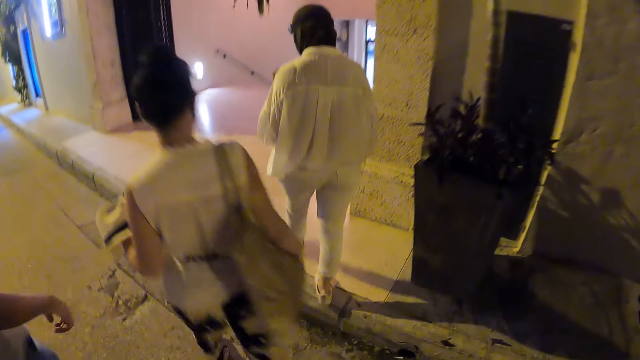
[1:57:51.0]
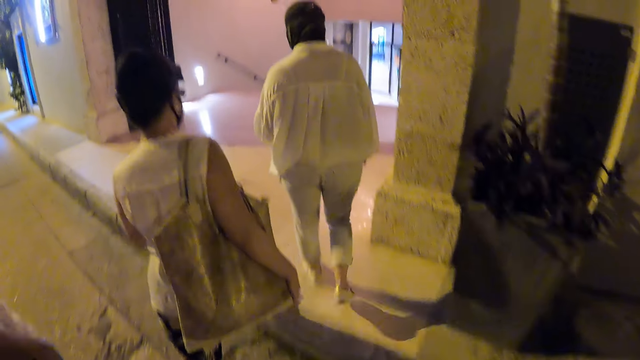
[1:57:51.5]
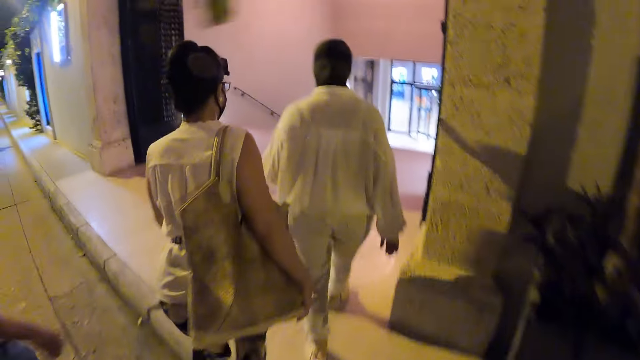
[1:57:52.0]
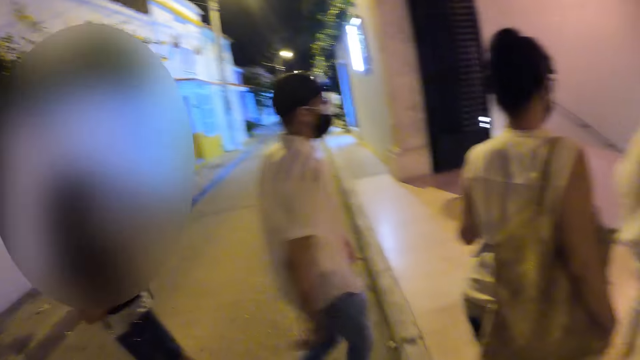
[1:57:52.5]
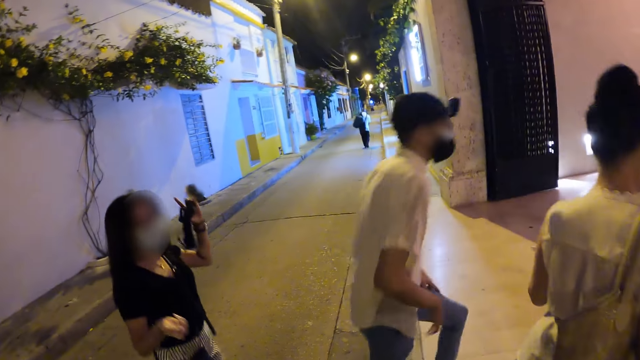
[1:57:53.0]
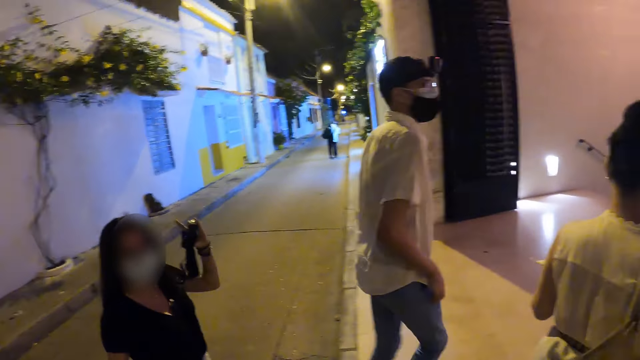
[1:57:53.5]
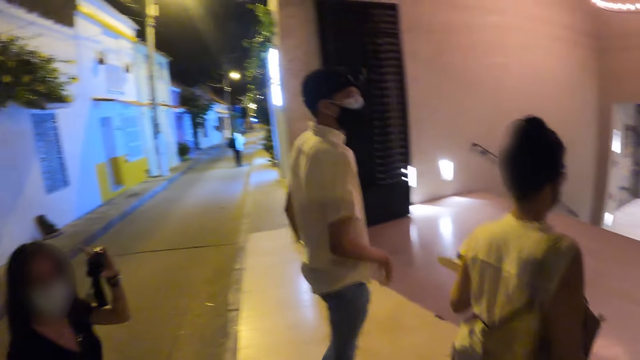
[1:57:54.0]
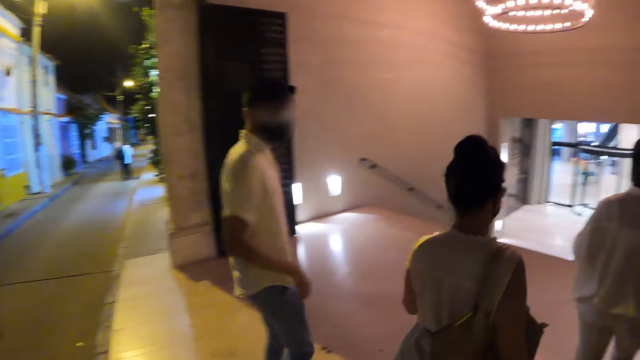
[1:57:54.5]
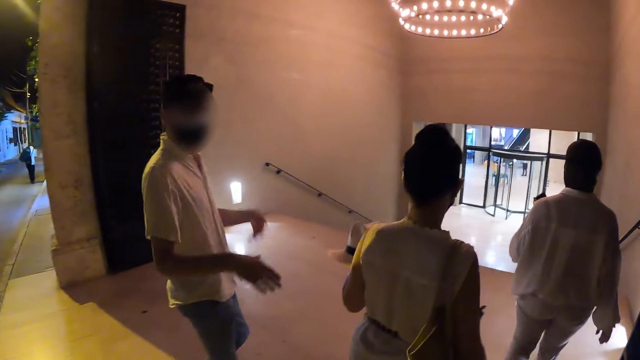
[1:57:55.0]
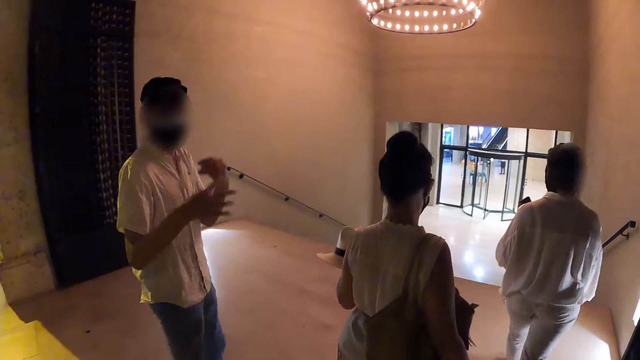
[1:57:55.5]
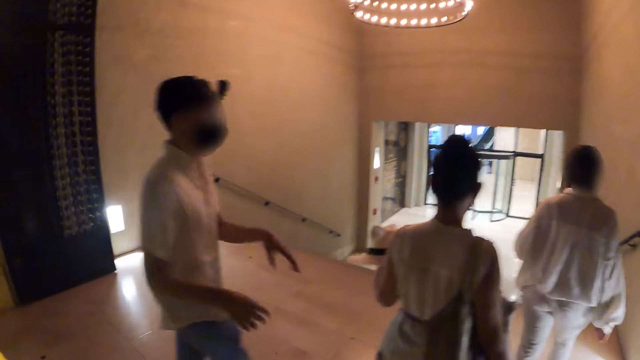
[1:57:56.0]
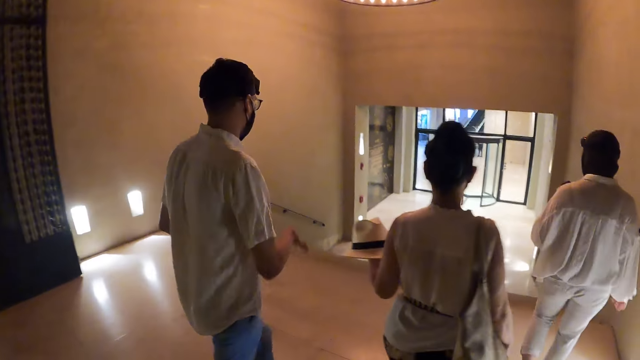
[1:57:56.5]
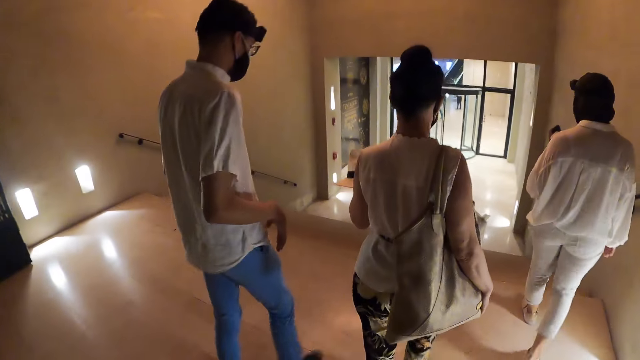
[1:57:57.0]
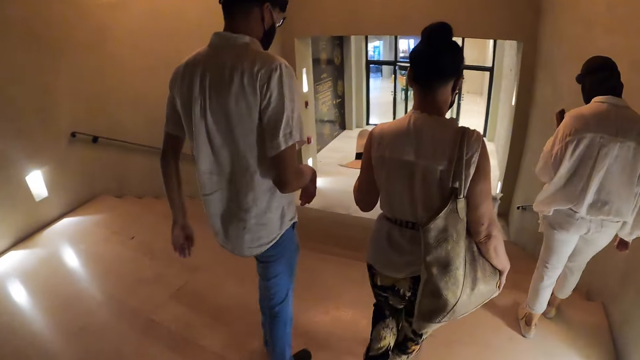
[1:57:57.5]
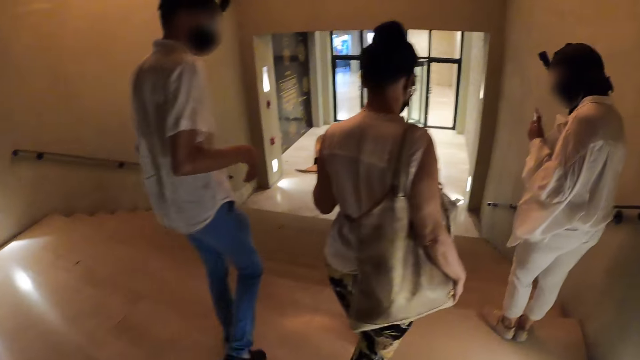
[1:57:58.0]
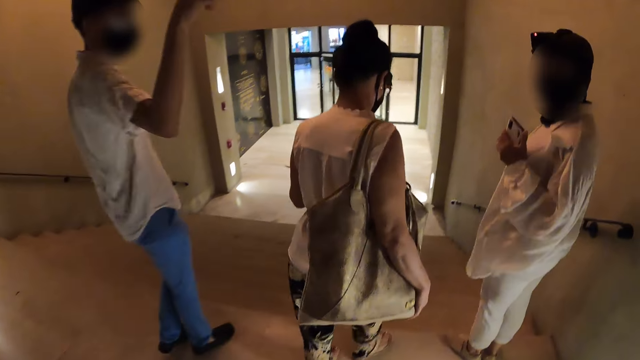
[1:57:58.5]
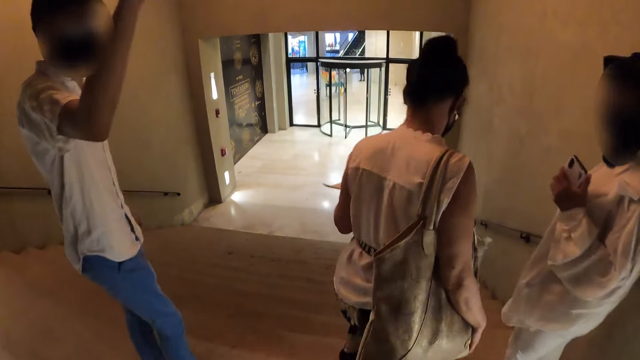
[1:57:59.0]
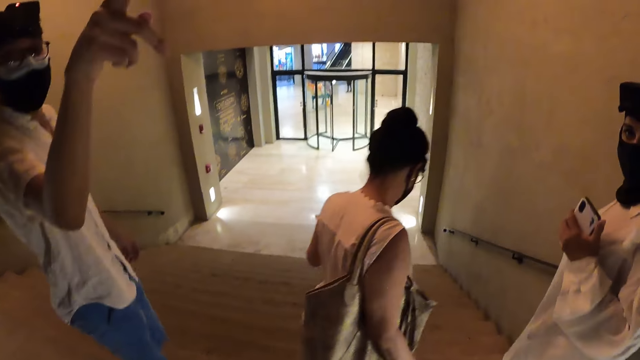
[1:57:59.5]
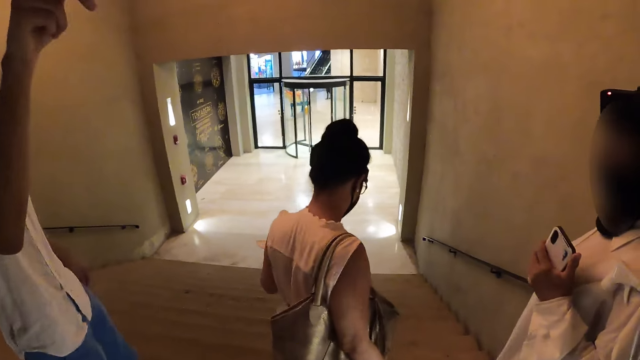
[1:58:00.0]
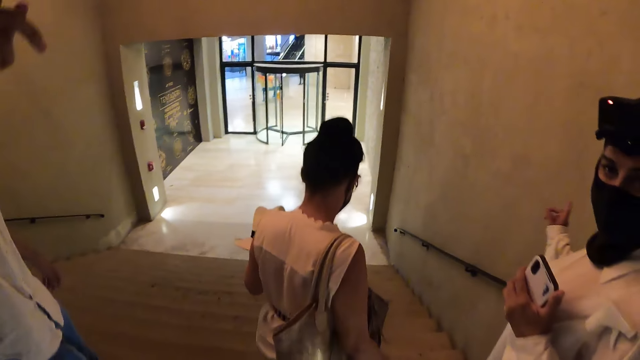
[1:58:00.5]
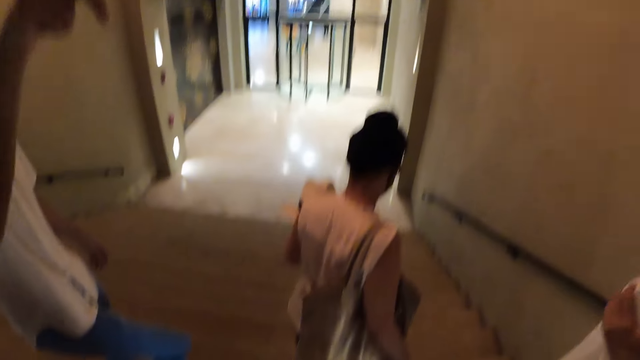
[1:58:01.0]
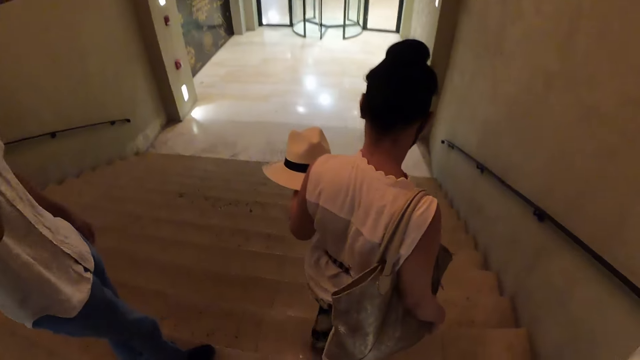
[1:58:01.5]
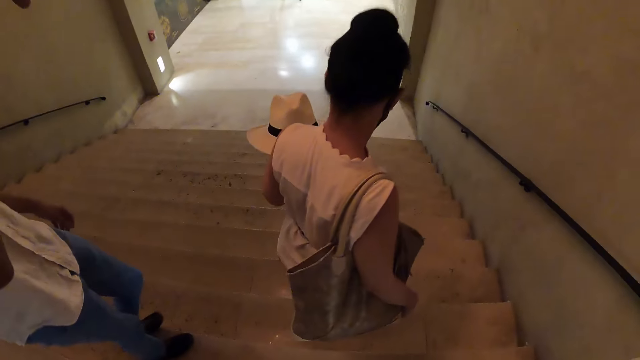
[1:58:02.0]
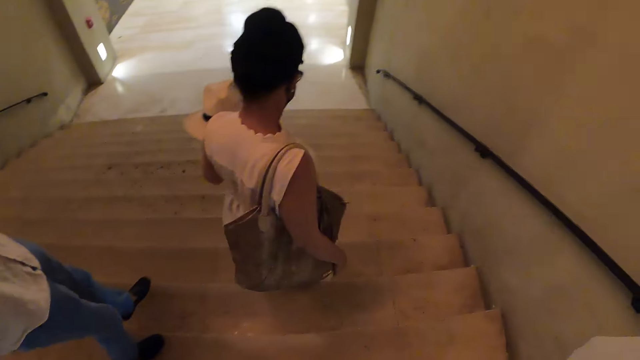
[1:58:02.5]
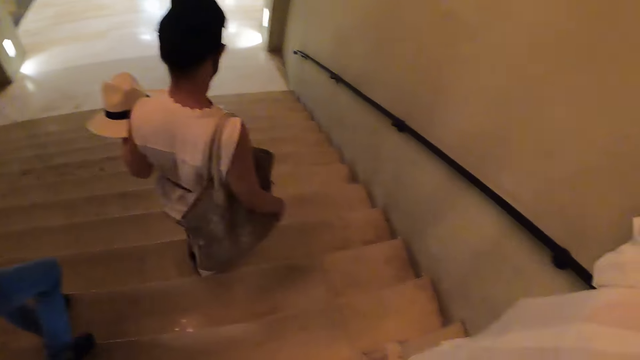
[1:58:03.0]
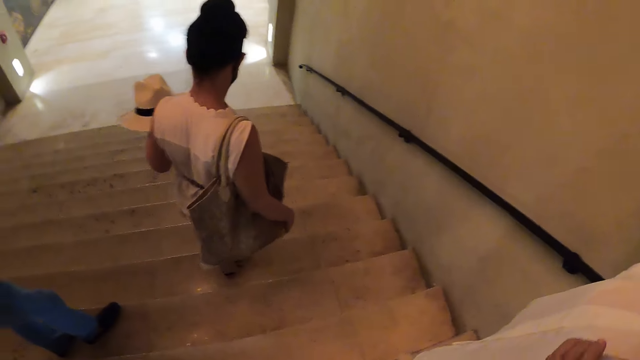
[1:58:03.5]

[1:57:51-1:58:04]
The man gestures with his hands. The camera wearer walks inside the building. They walk down a flight of stairs with a woman, another woman, a third woman and the man.

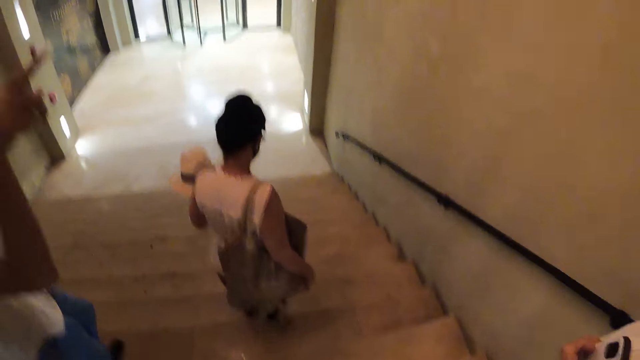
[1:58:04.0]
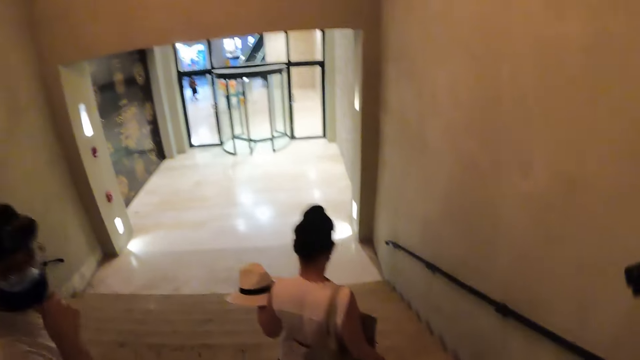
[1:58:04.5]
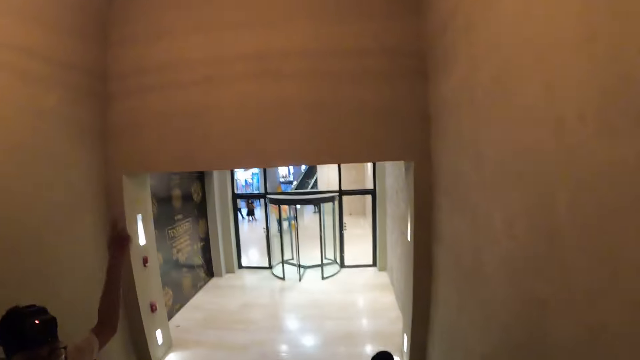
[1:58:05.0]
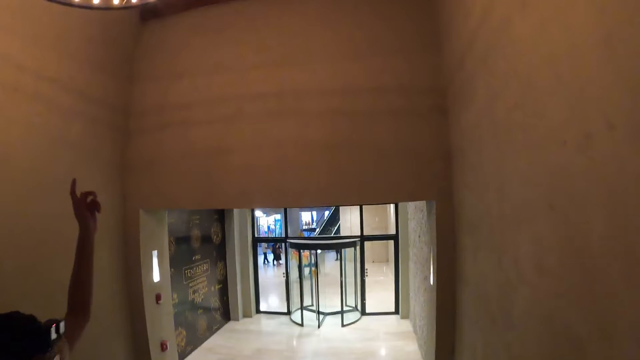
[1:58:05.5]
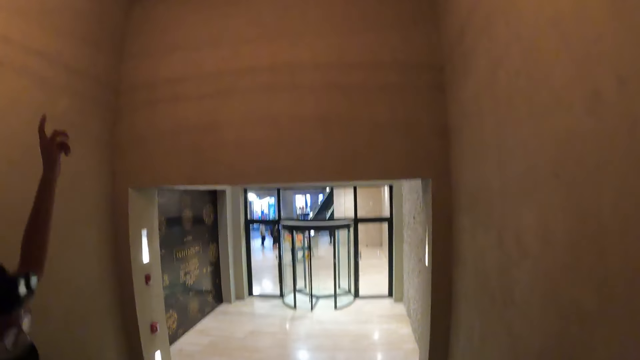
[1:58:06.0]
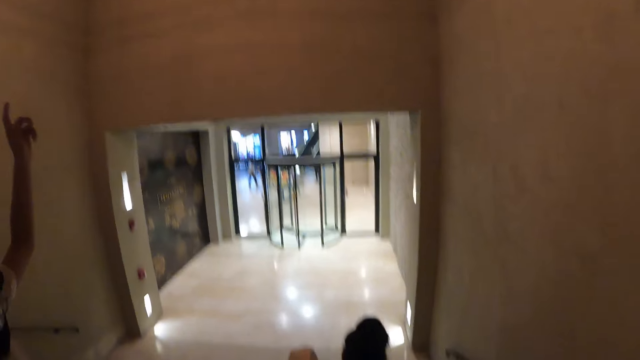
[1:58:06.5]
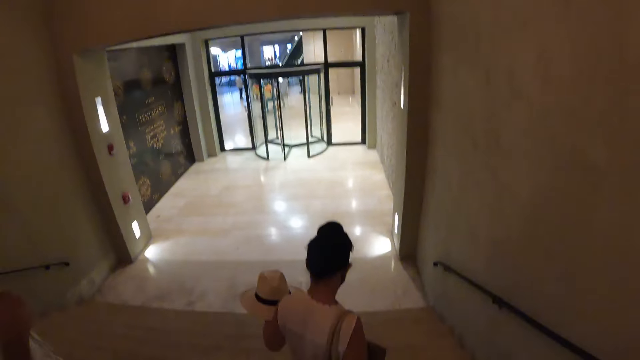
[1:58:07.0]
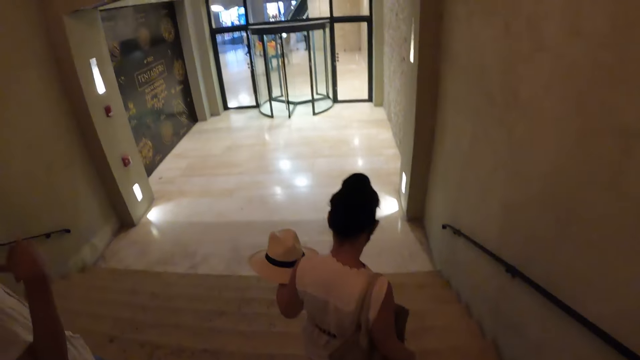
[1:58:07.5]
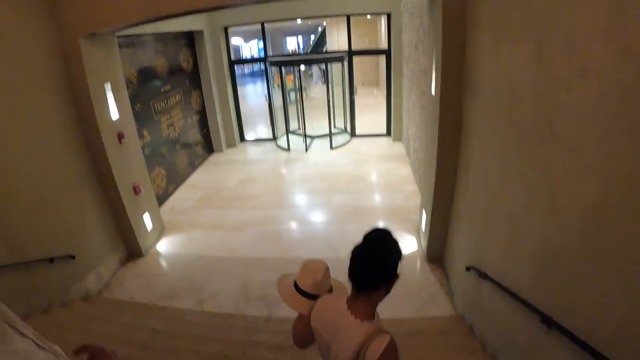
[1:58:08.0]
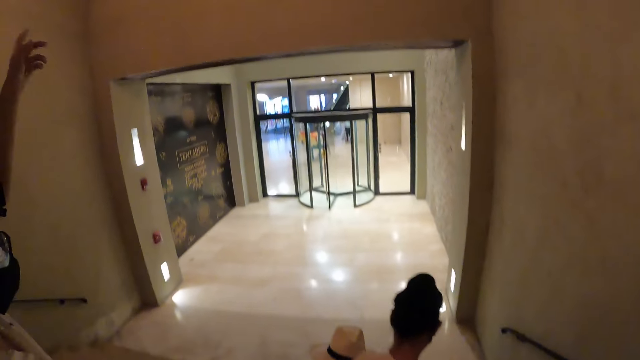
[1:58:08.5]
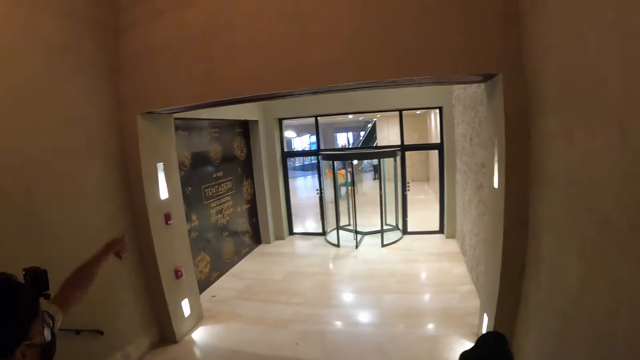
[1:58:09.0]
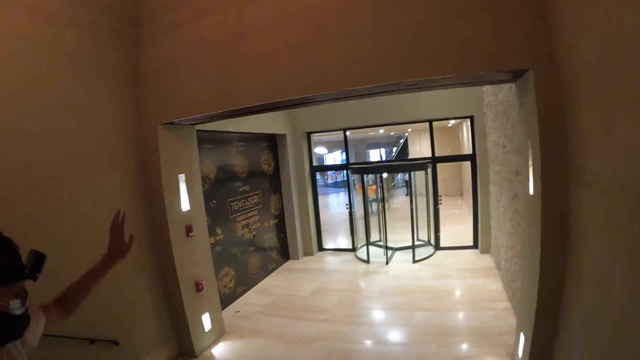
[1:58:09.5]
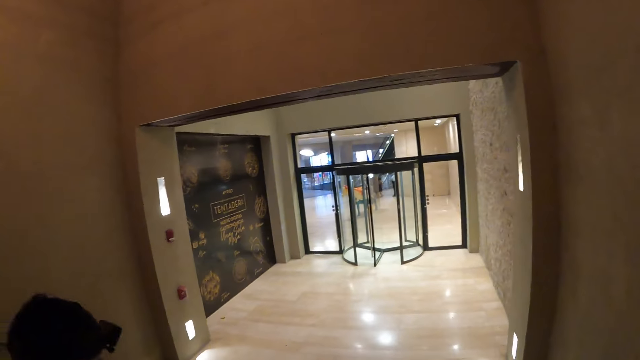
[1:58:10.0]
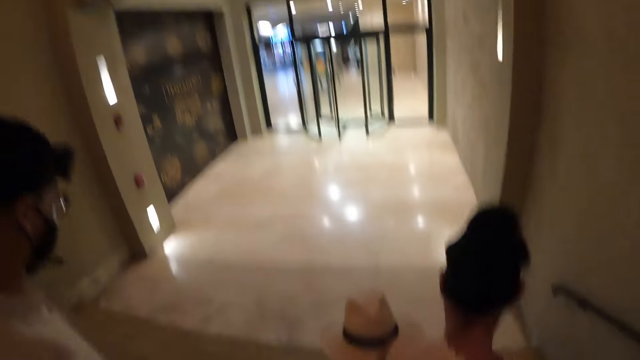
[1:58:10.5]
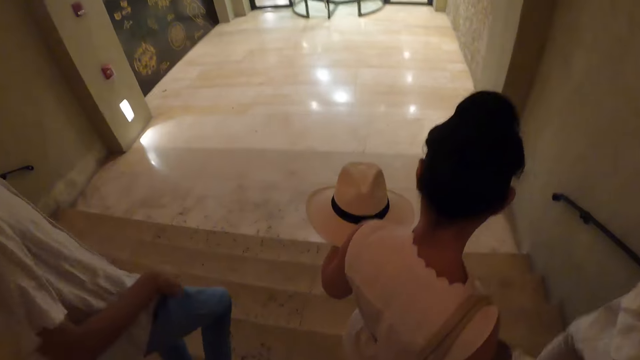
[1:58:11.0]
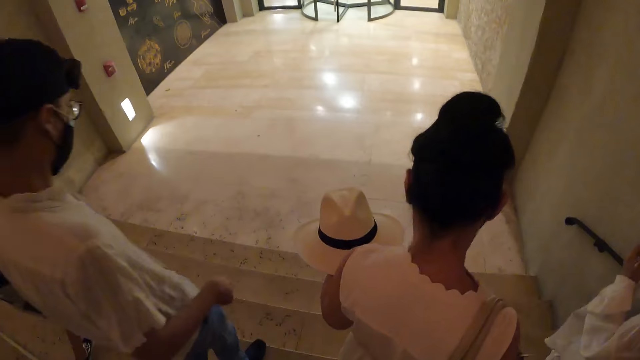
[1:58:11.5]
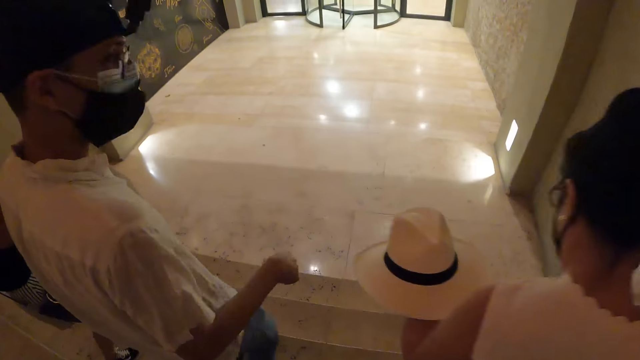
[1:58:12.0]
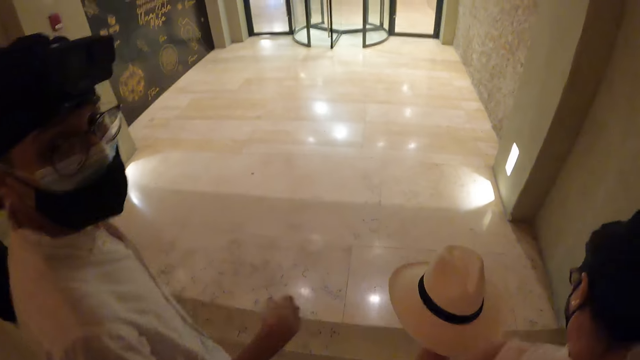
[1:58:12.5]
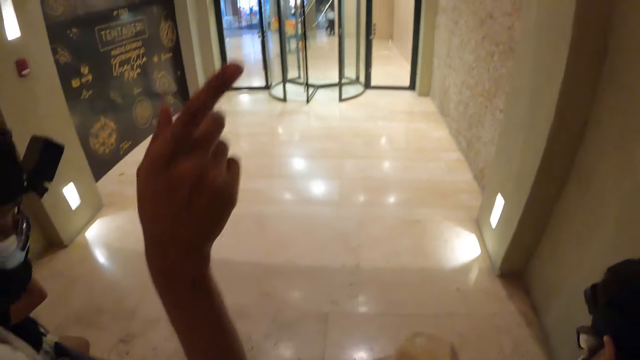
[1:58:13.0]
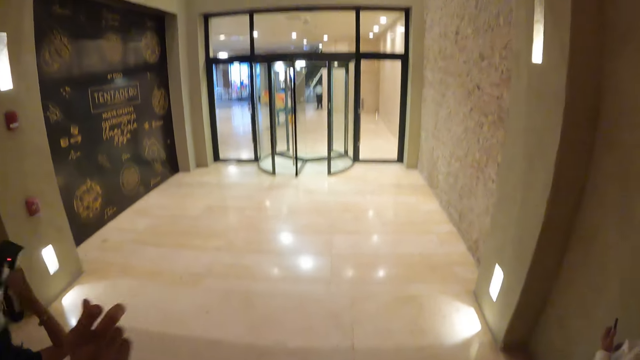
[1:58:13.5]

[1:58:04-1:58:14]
The camera wearer looks around the building.
